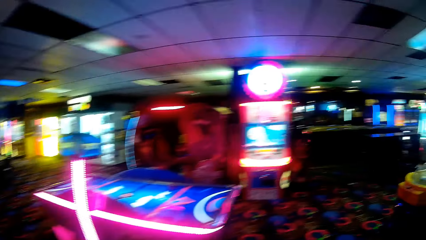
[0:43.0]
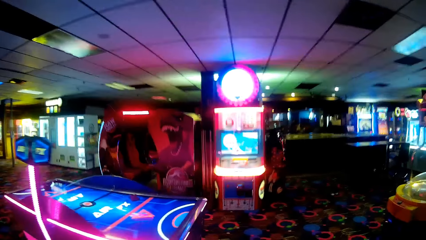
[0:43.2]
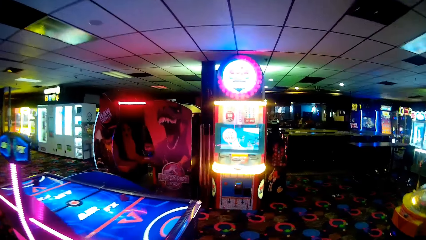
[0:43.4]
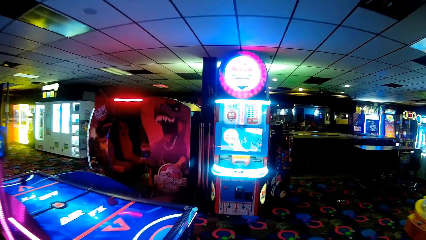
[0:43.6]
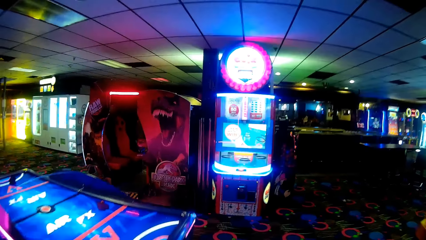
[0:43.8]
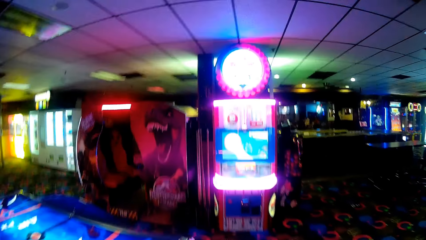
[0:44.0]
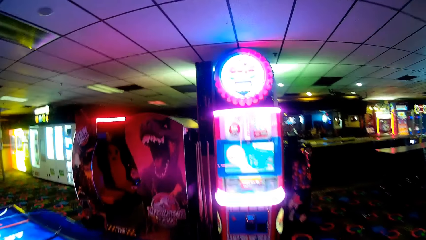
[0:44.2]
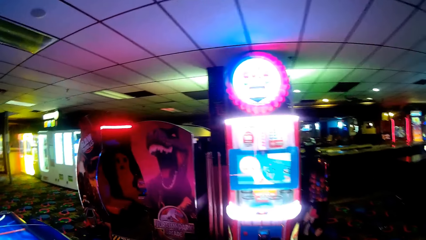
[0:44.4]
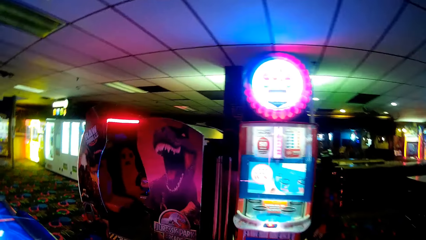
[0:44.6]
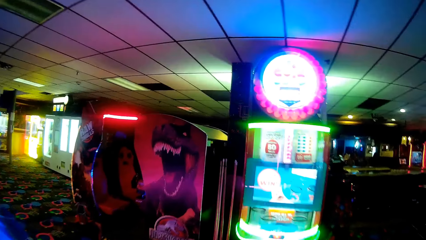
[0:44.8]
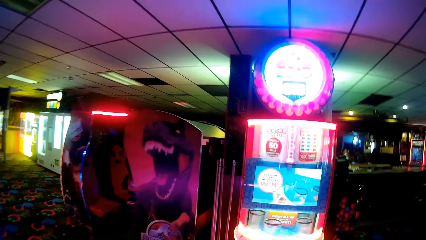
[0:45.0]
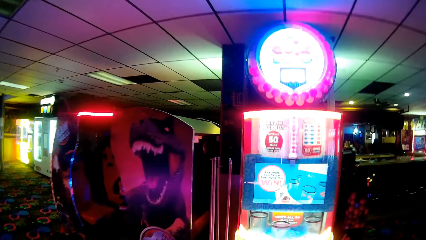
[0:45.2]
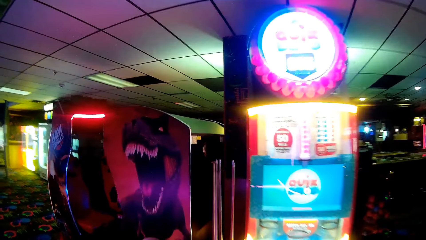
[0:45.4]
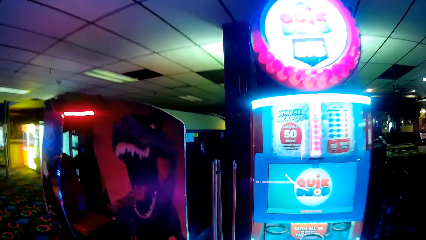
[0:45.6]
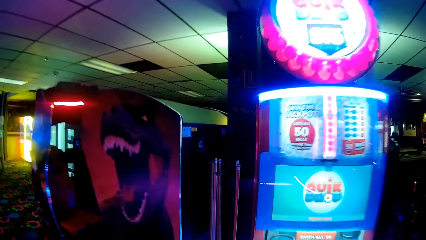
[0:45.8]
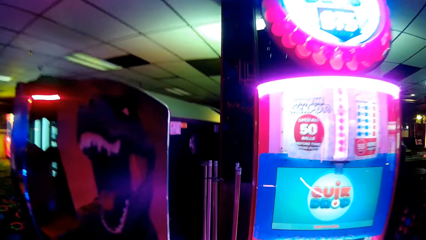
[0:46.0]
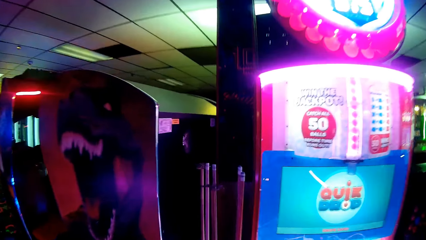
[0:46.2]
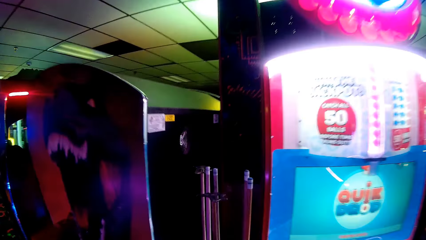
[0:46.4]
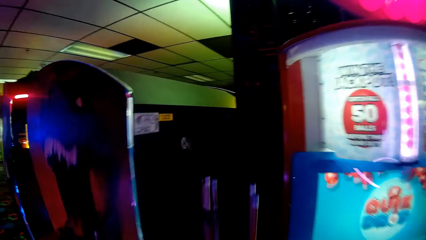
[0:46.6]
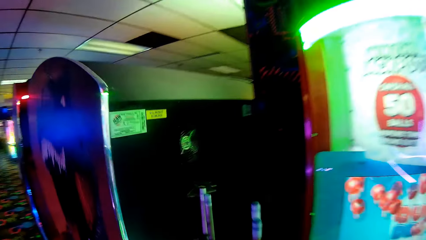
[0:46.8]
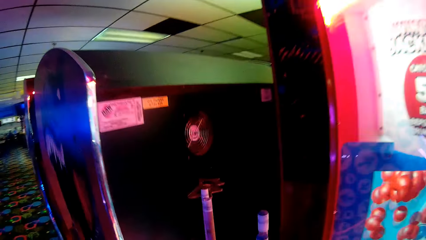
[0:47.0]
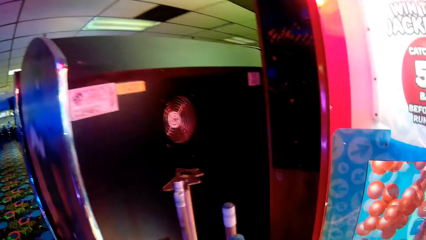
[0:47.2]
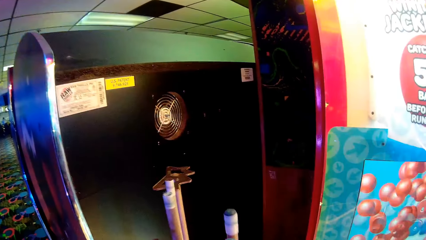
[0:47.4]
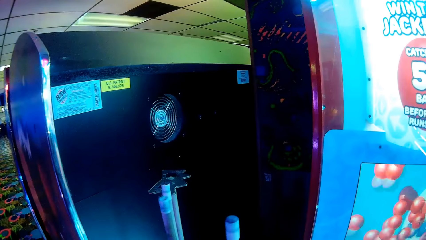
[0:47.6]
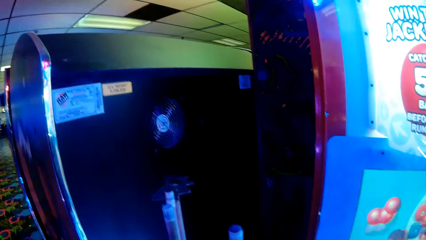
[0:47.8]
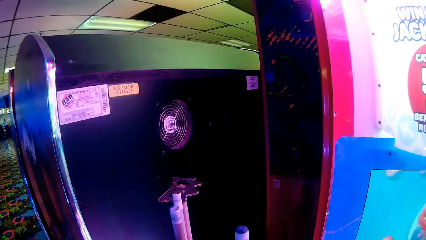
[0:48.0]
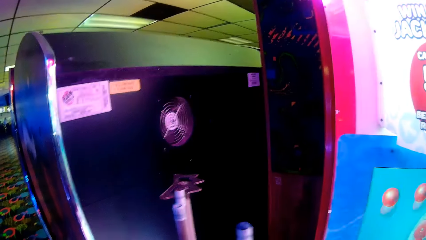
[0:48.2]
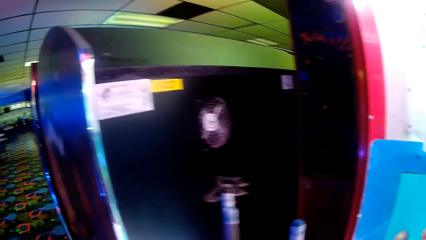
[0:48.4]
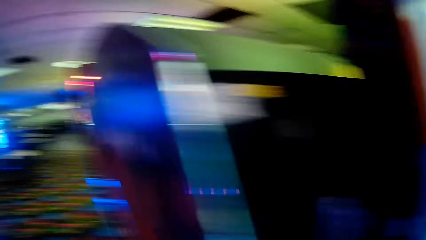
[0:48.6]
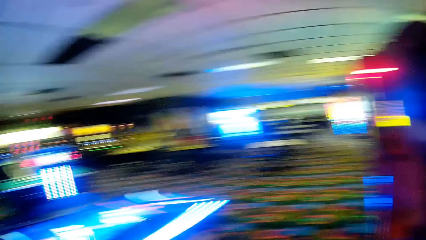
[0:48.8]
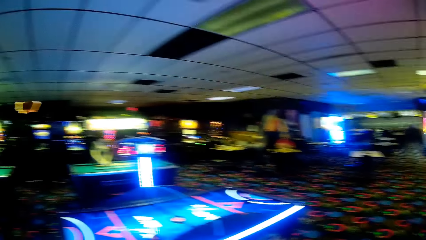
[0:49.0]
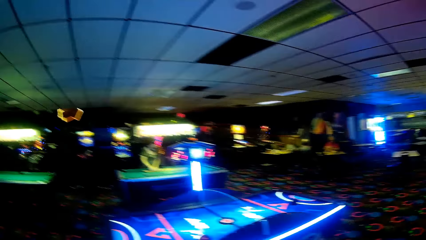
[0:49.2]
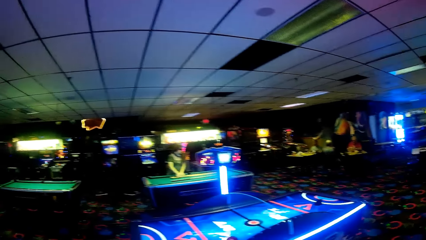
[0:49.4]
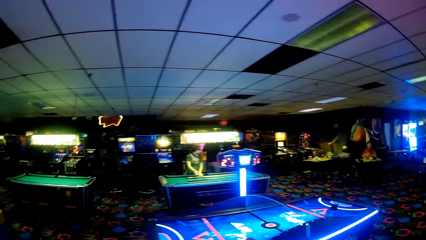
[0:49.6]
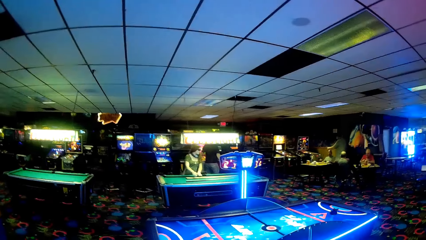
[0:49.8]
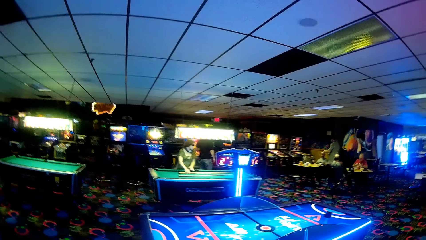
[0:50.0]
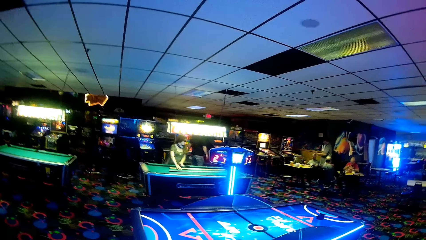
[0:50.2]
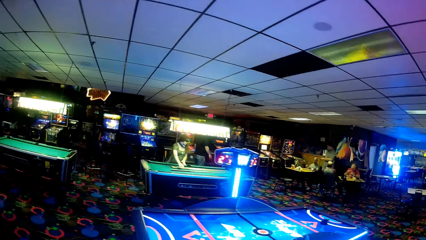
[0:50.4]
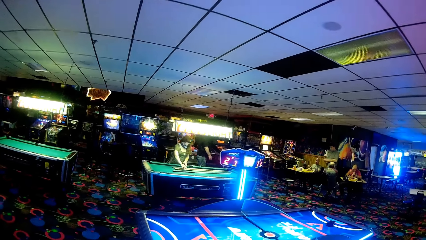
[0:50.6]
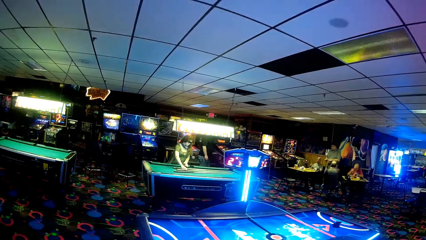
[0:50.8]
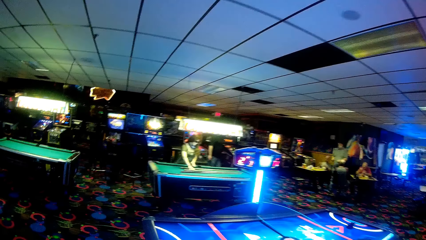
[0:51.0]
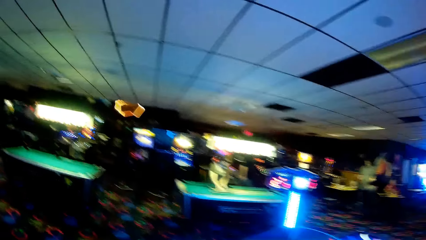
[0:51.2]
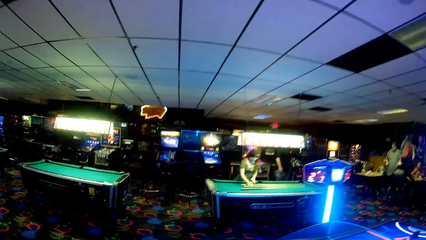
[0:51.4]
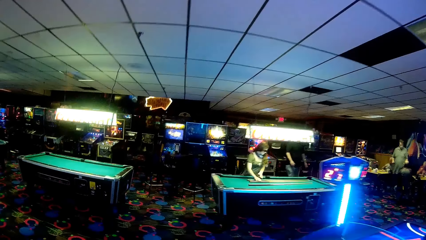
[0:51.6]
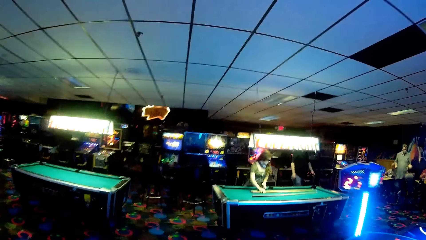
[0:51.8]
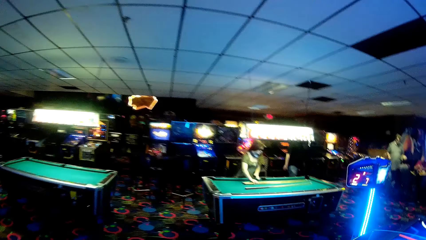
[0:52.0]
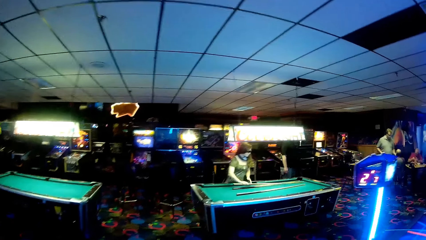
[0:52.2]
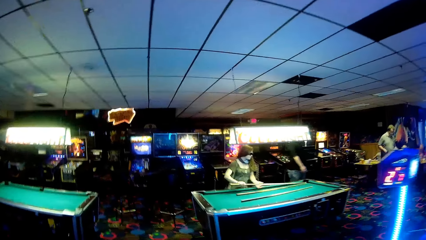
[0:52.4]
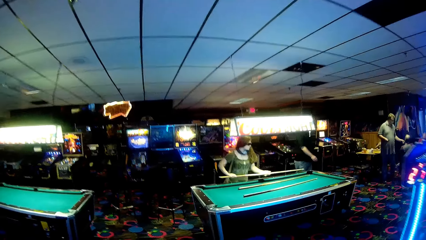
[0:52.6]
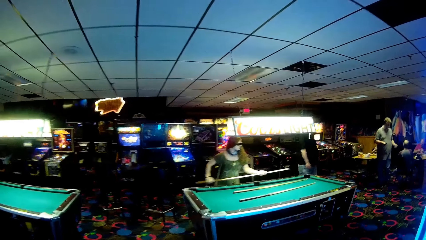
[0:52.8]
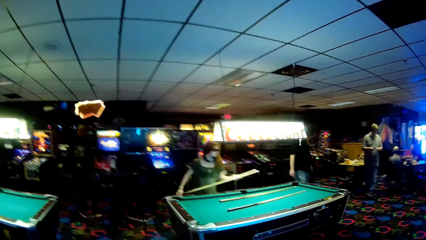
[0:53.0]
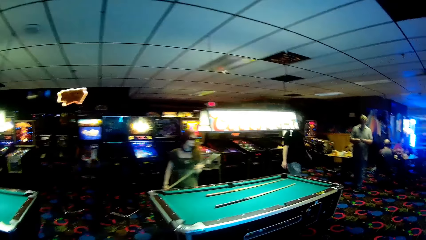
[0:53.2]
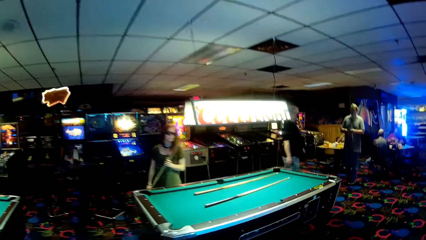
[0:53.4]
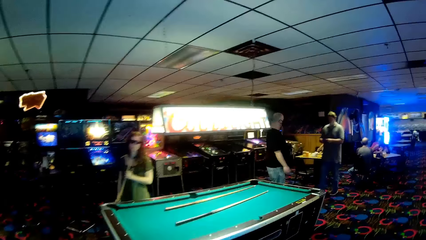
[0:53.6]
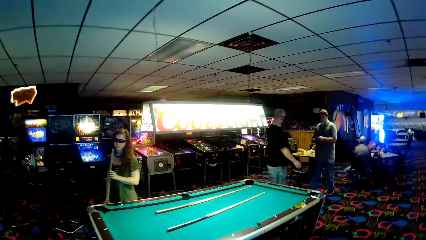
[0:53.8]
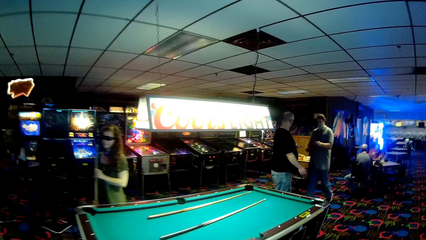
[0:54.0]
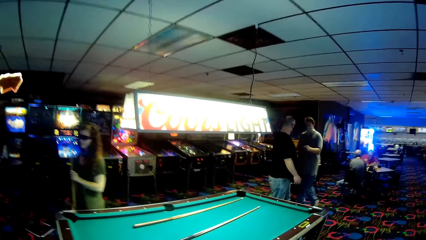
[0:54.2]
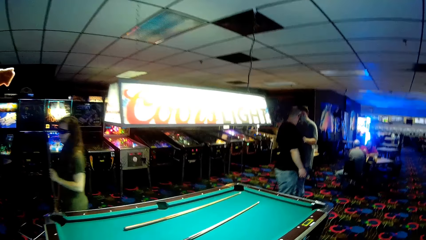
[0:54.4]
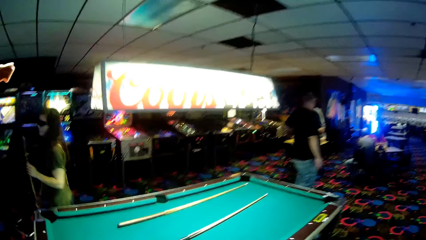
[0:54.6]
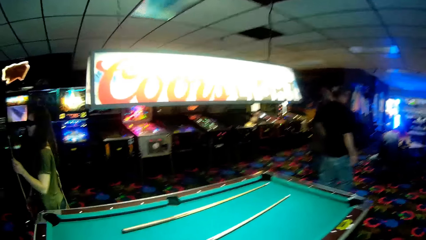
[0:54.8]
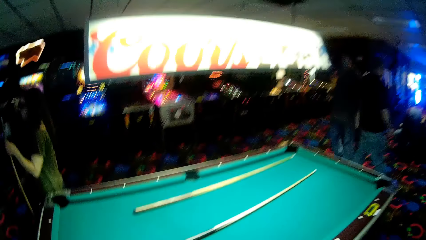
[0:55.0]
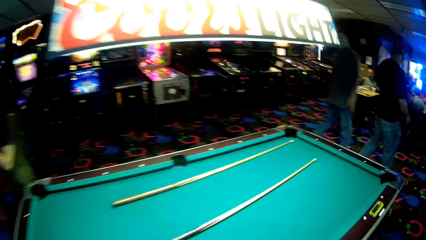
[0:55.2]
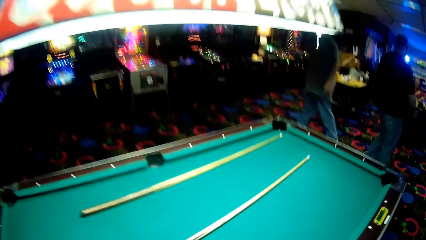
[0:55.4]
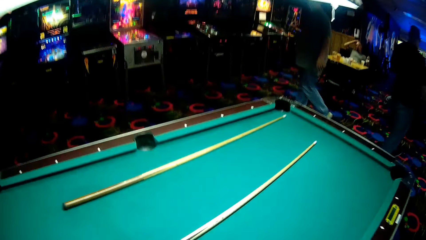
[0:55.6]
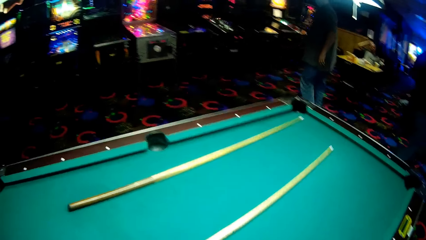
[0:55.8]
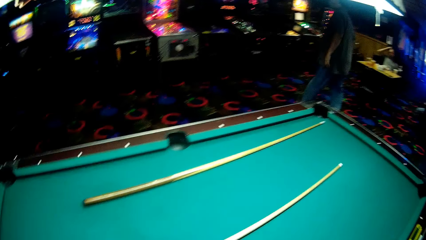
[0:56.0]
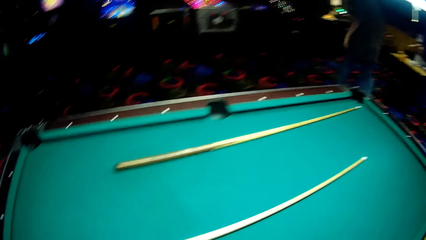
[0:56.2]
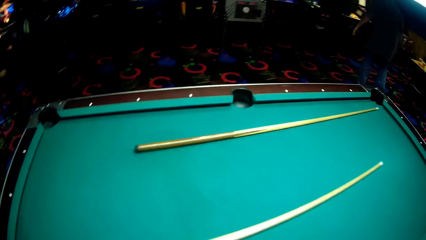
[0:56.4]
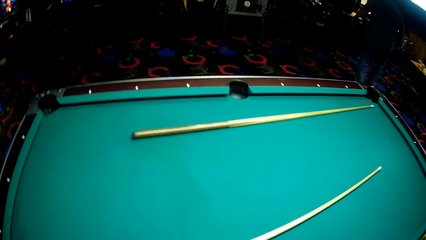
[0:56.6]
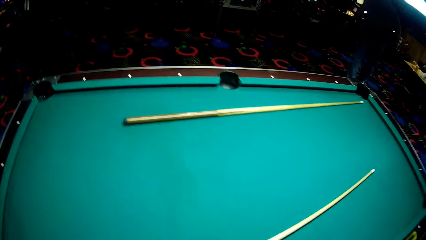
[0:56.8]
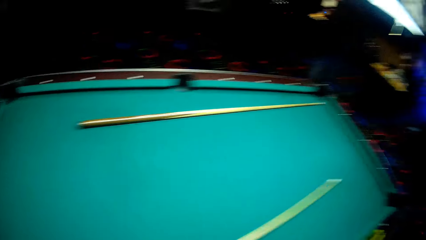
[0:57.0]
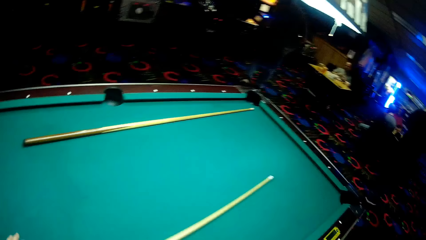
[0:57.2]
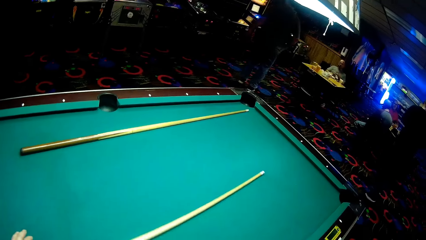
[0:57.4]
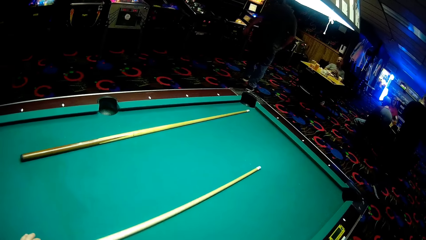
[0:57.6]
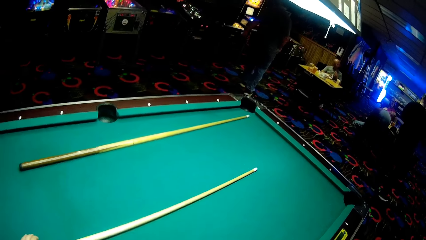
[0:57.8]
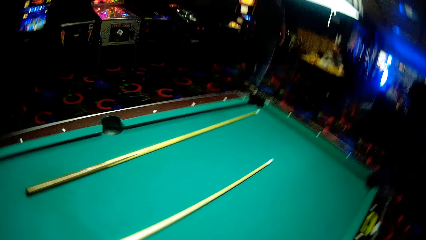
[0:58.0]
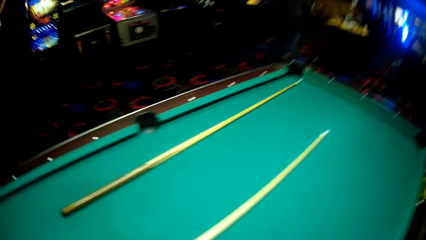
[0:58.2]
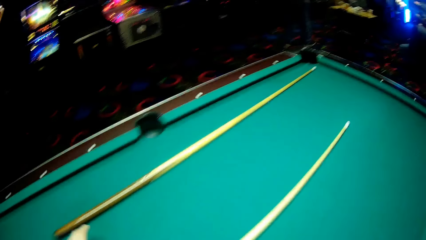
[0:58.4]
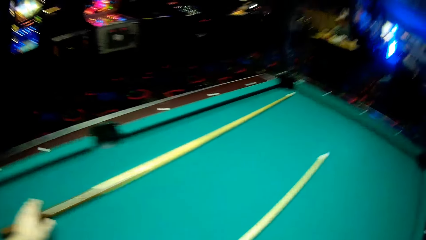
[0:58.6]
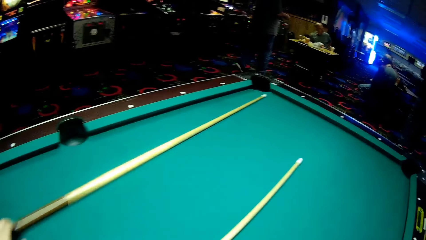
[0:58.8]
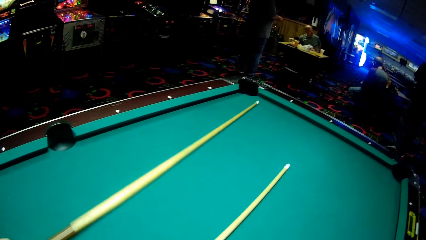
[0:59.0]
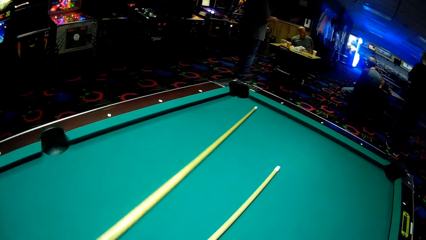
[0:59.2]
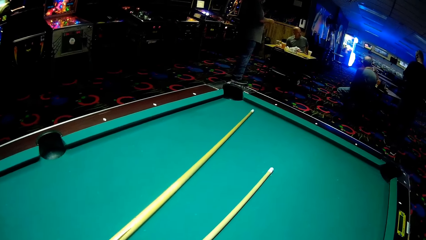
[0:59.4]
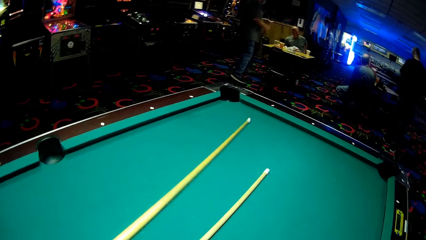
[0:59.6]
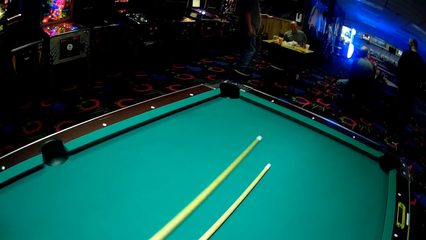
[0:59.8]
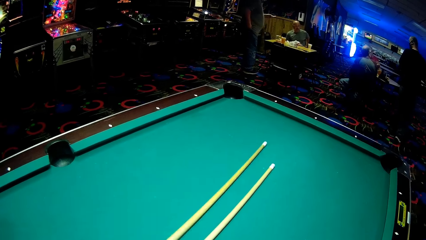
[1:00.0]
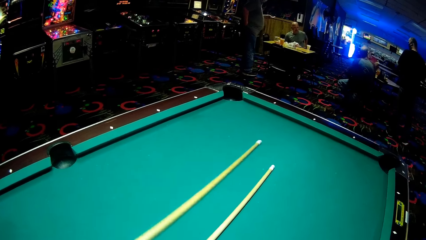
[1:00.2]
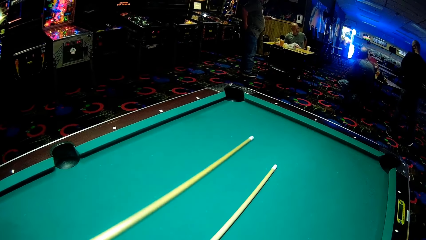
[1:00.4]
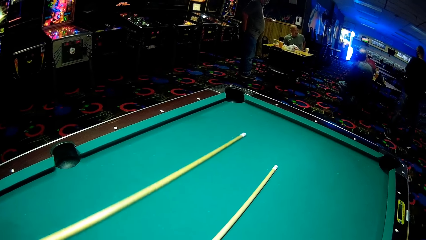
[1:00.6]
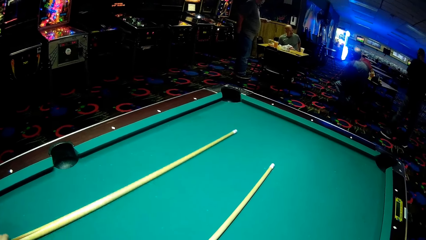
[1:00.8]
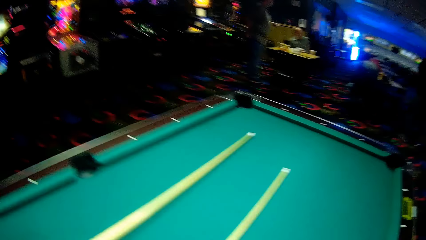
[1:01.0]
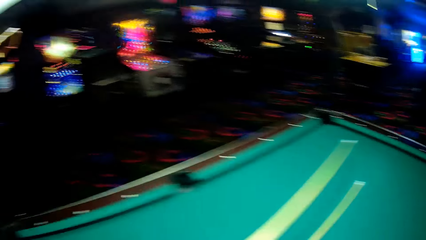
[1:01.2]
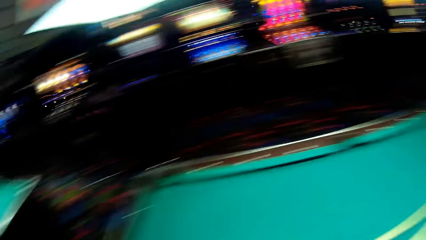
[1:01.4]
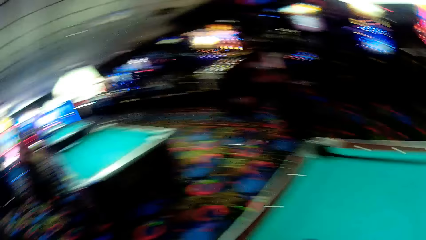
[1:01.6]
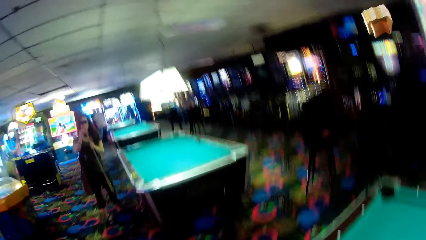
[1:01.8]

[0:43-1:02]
The camera wearer picks up a pool cue. They walk towards the pool table. A woman takes a pool cue or cue stick. The camera wearer touches the cue stick. They touch another cue stick. They move the pool cue on the pool table.
